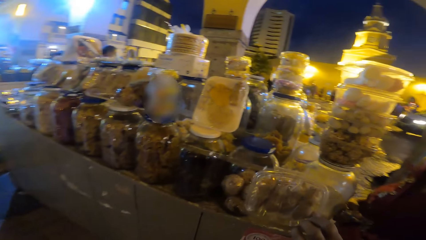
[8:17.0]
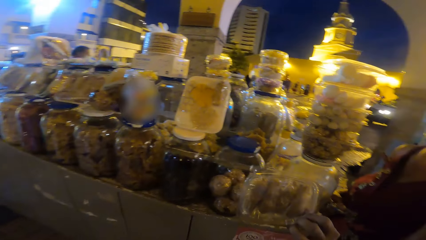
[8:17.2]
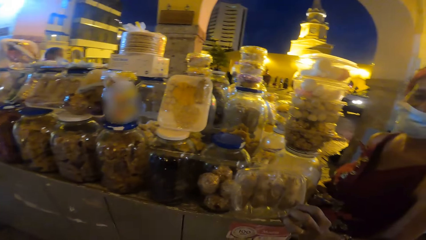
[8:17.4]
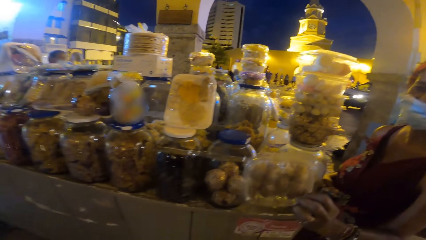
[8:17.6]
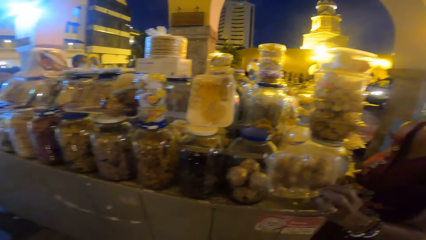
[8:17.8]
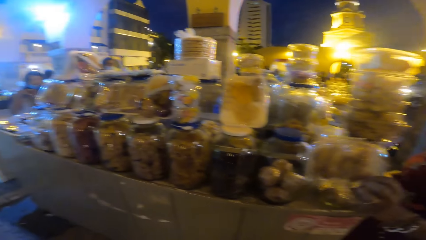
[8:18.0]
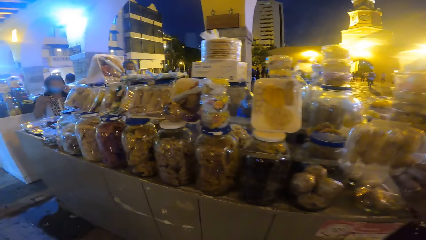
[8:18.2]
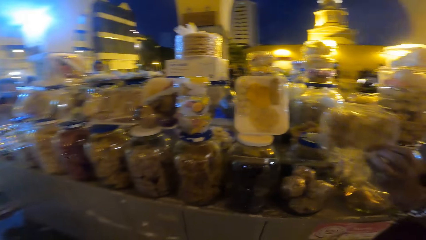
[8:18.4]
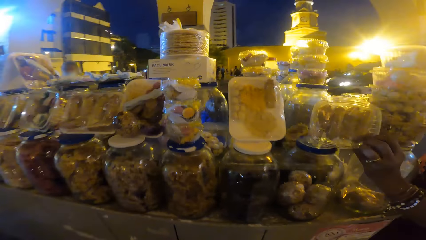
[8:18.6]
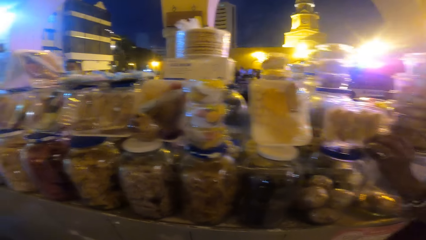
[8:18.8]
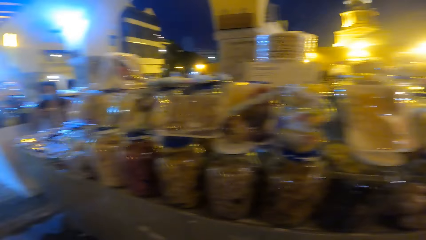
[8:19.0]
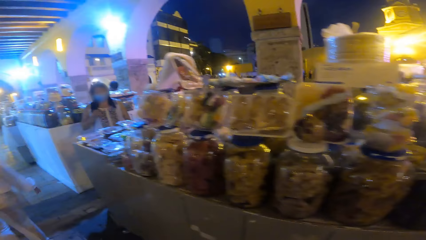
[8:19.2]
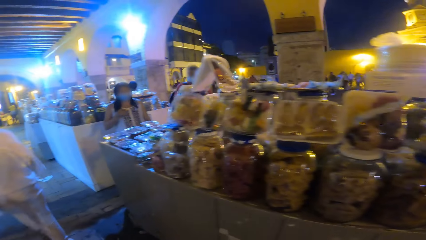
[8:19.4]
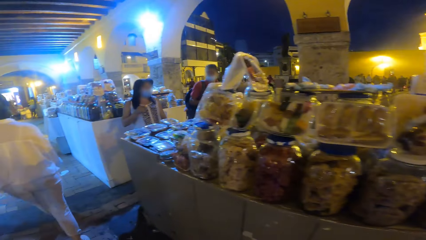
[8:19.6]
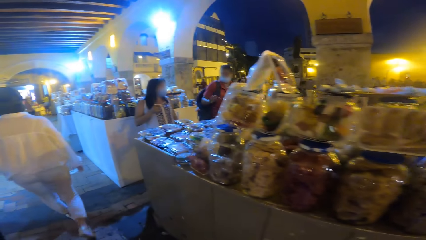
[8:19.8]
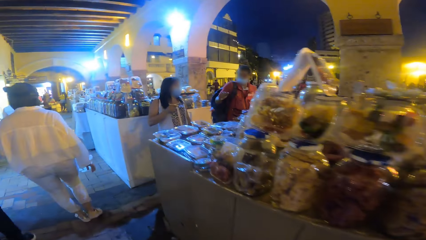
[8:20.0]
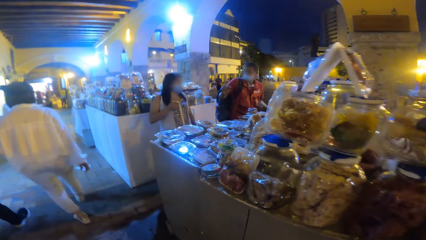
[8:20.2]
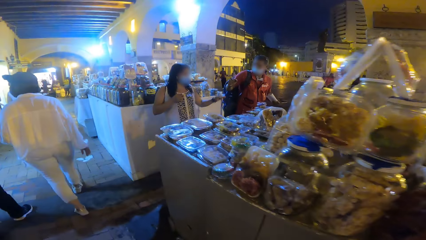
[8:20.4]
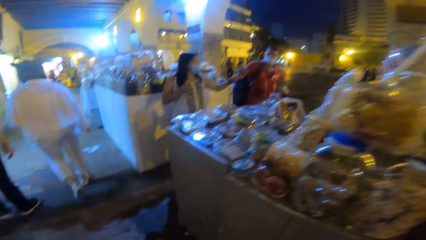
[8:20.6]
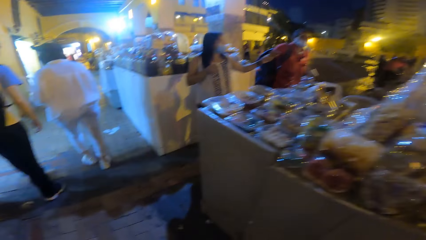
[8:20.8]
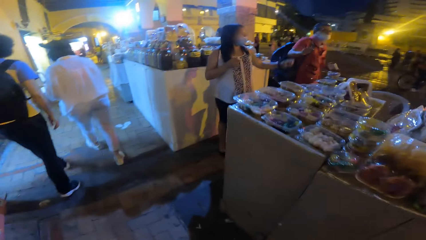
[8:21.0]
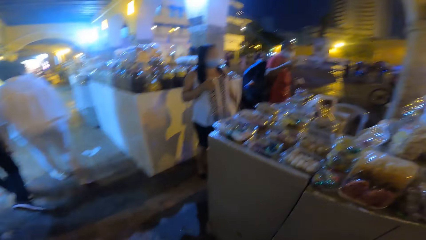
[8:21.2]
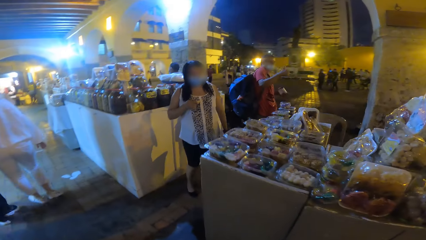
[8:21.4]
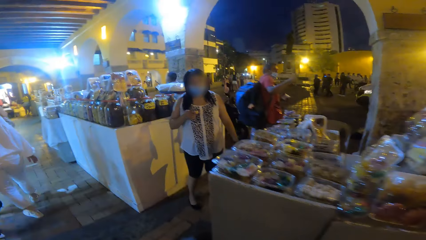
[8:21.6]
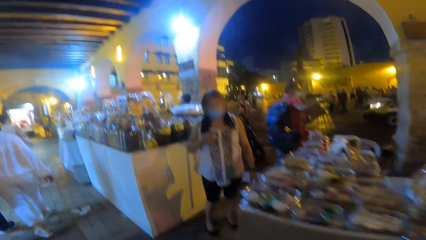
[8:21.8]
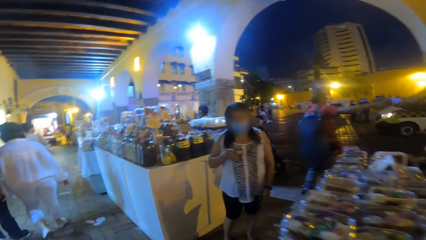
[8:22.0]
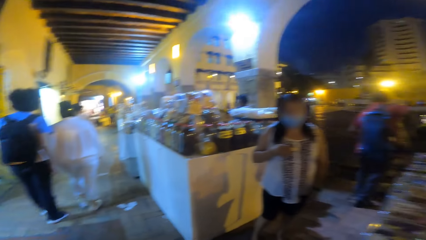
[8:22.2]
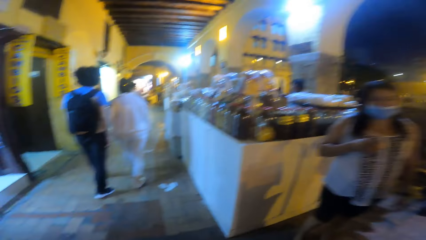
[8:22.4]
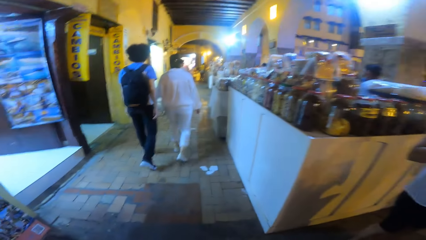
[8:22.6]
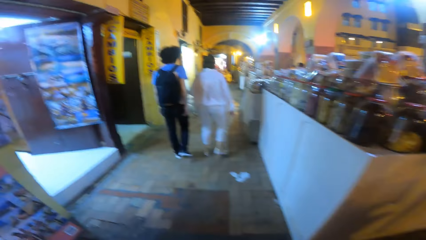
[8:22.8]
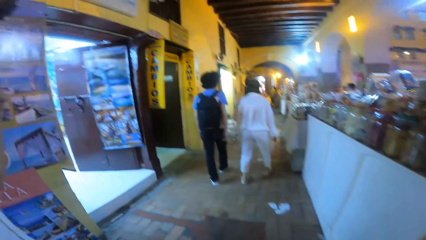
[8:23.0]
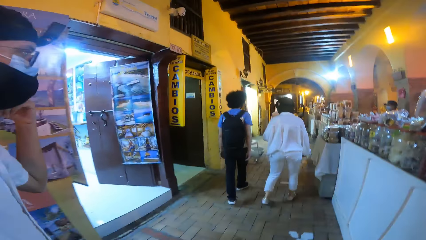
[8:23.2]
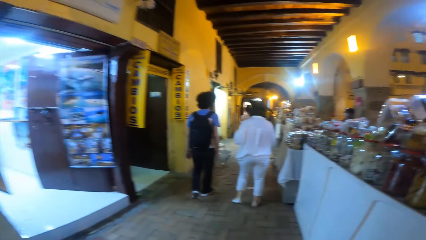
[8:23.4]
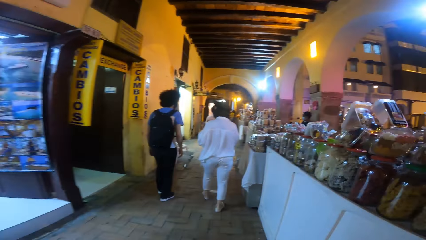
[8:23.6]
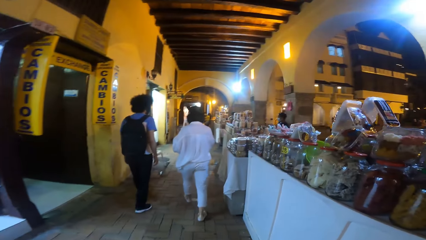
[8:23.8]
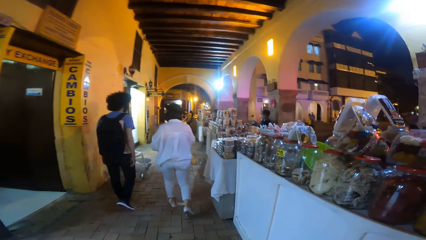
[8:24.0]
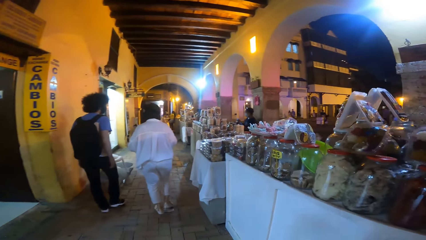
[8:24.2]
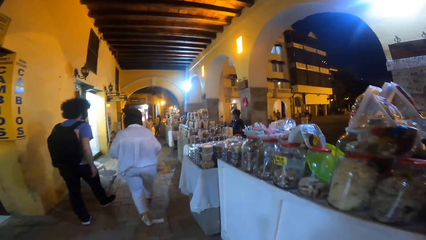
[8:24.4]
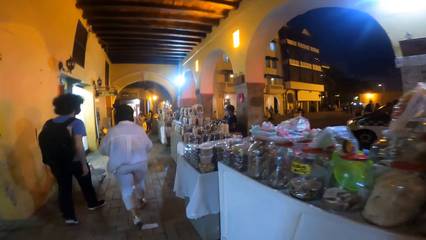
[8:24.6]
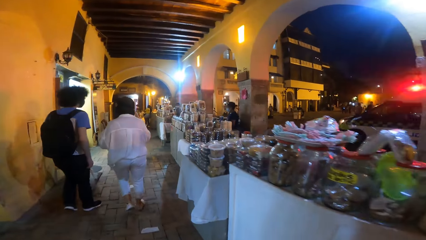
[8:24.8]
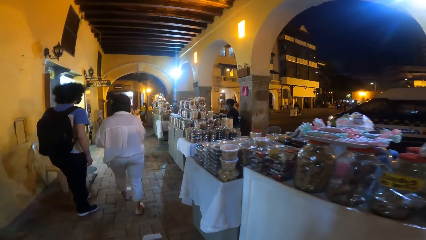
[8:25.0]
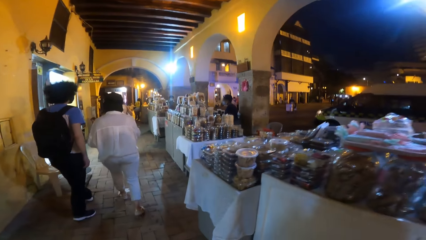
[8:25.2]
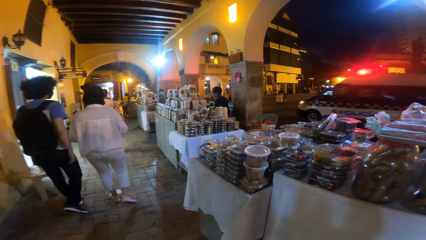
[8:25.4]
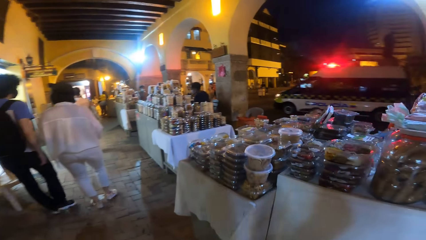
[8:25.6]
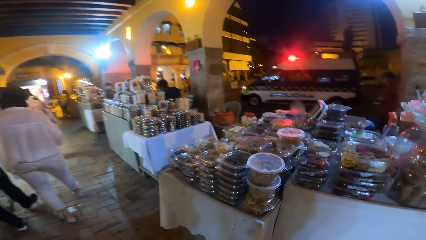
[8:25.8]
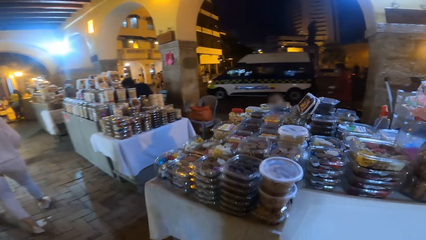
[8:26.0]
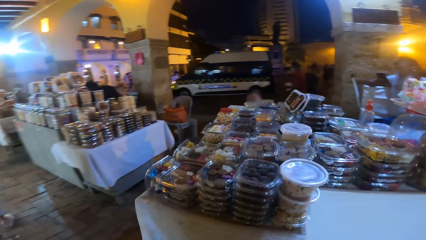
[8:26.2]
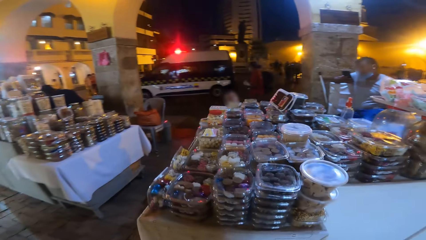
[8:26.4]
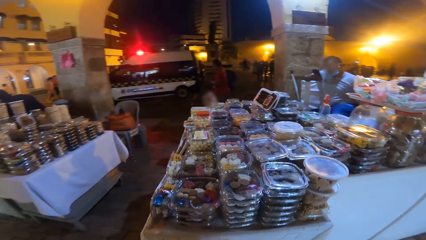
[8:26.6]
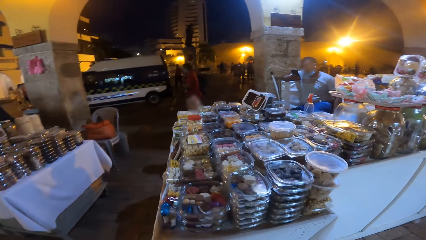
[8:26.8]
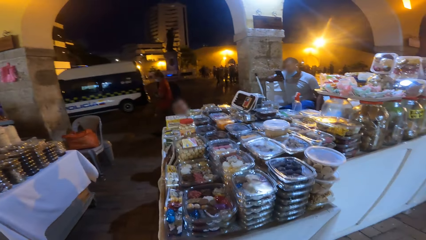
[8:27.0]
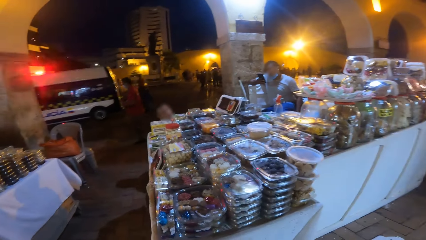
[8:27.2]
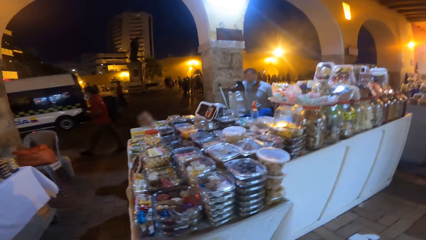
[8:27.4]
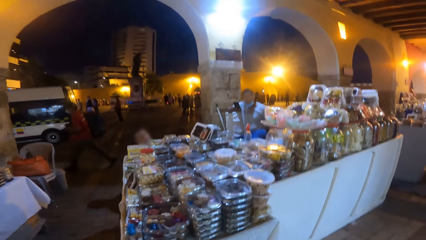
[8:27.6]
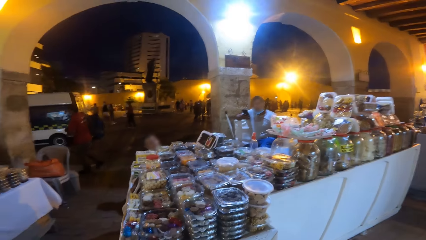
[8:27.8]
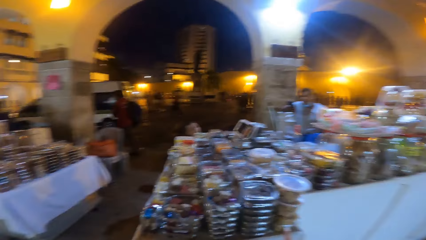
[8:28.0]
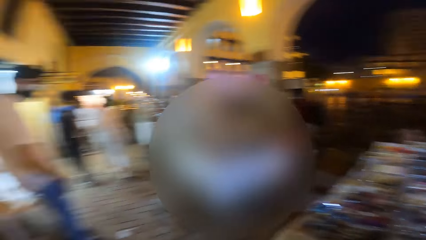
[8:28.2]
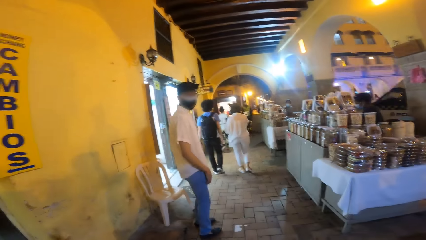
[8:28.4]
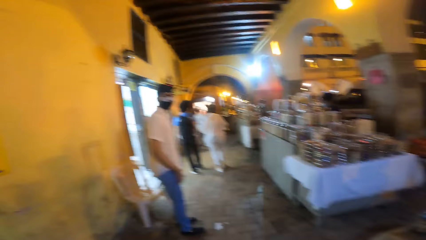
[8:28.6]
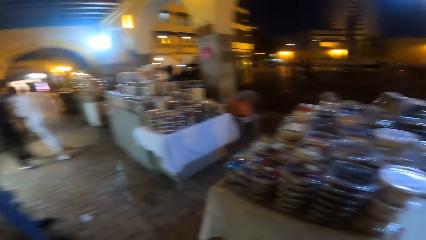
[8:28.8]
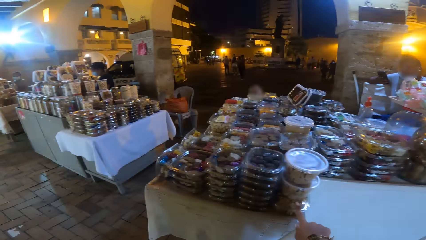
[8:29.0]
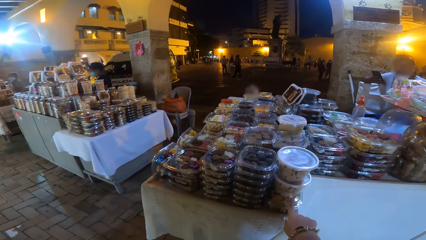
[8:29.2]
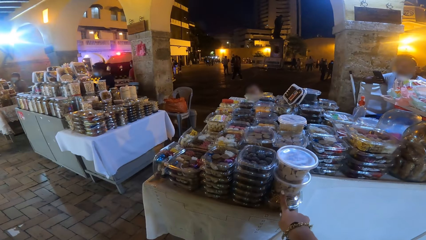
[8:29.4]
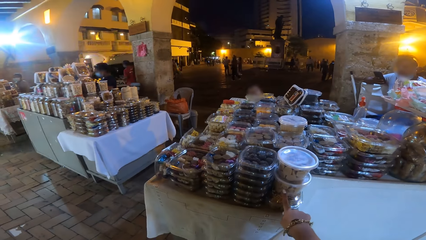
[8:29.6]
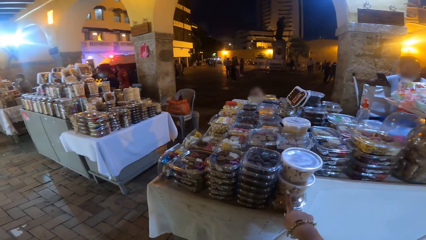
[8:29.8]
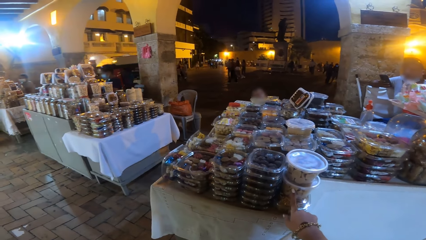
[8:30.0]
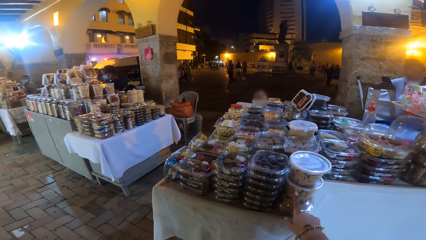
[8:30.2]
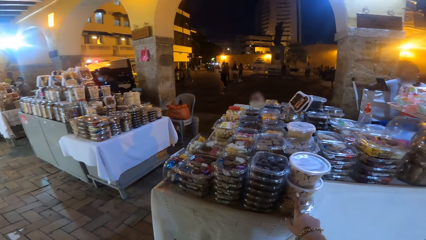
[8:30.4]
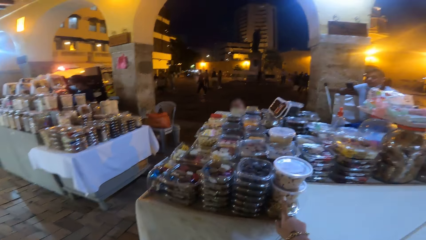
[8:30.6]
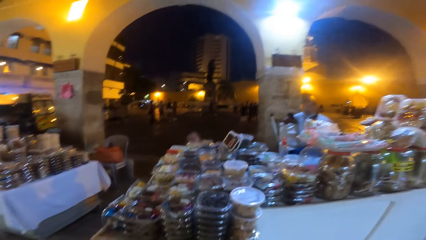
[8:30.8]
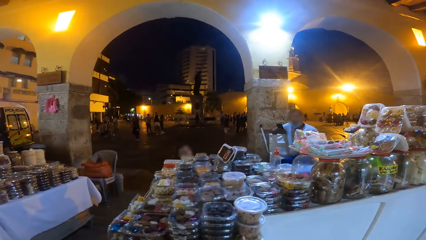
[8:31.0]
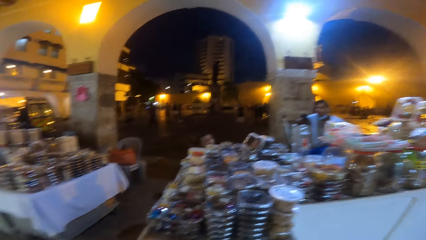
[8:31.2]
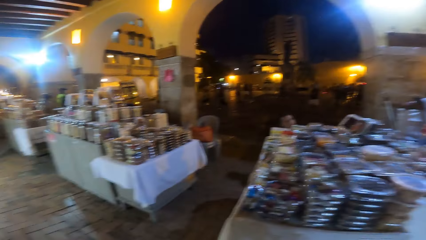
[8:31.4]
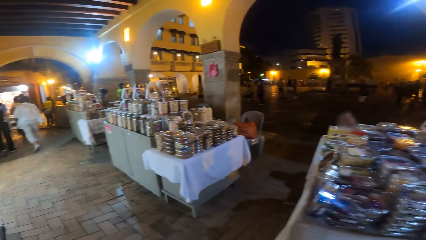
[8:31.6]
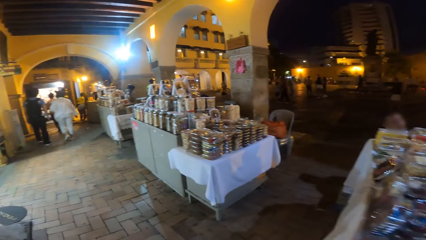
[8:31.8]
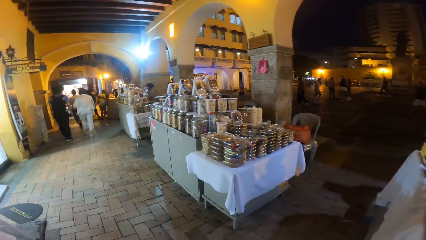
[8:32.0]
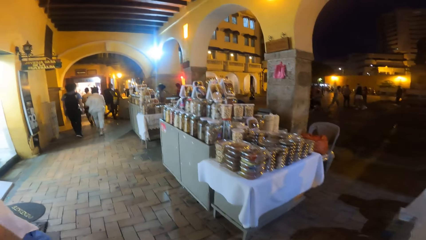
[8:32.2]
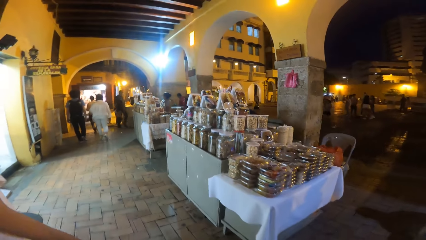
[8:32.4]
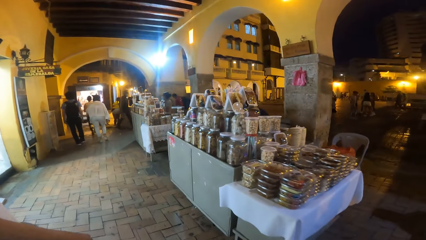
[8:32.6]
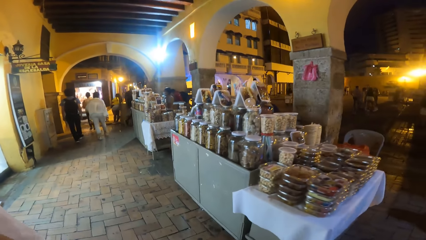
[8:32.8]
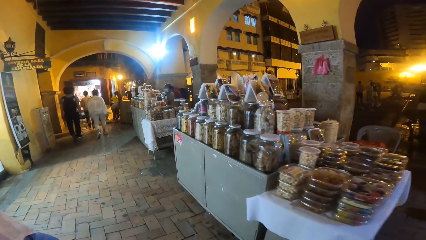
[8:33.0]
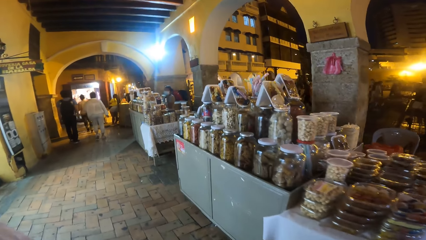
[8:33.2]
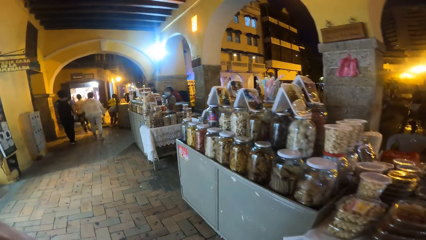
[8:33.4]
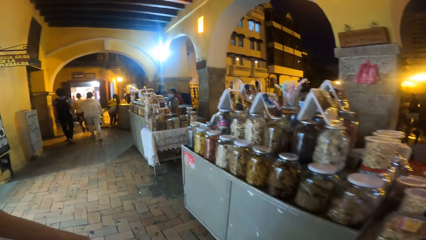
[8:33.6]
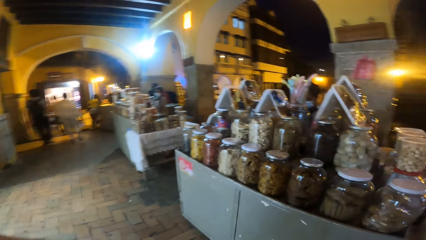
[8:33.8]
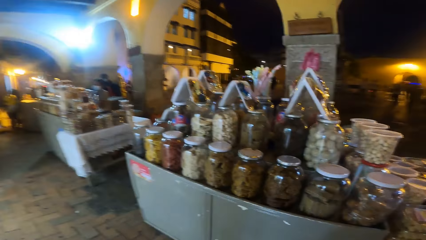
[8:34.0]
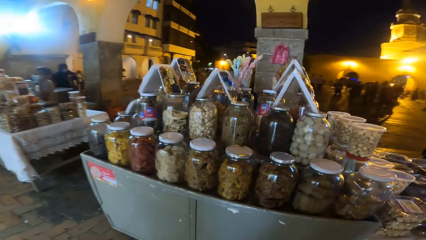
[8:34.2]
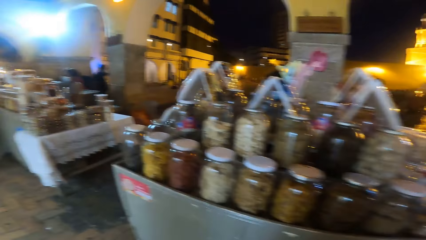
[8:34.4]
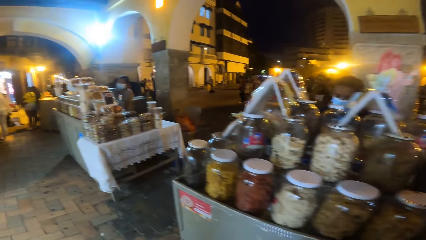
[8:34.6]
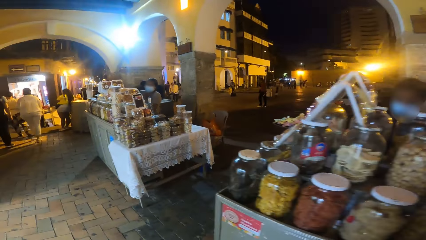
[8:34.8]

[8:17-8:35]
The woman places the plastic container on the stall with her left hand. Another woman walks on the corridor. The man walks on the corridor. The camera wearer walks on the corridor. Another man walks on the corridor. The camera wearer touches a plastic container on a stall with her right hand. She points at something in the tin. She walks on the corridor towards the walkway. The first man walks on the corridor towards the walkway. The other woman walks on the corridor towards the walkway. The camera wearer looks around.
